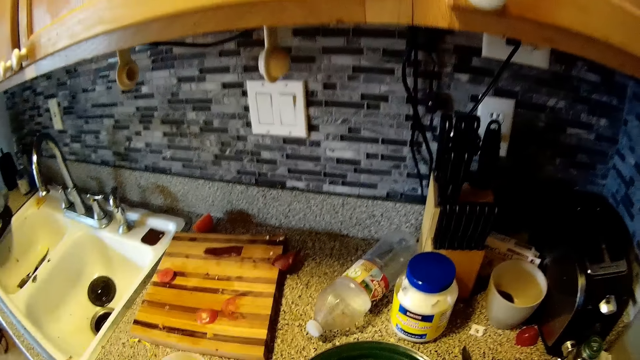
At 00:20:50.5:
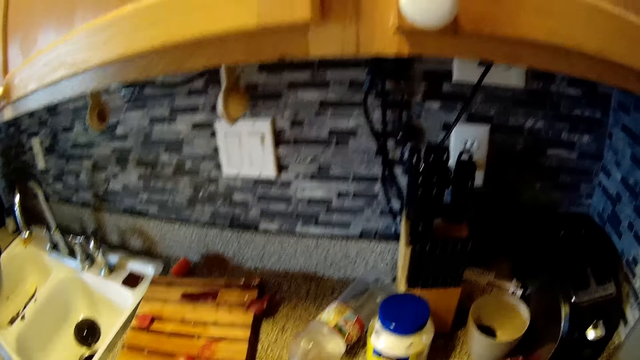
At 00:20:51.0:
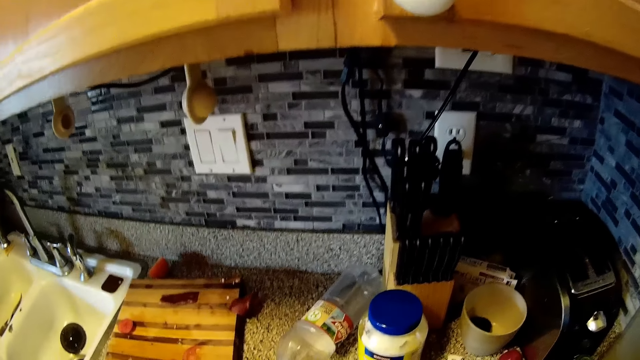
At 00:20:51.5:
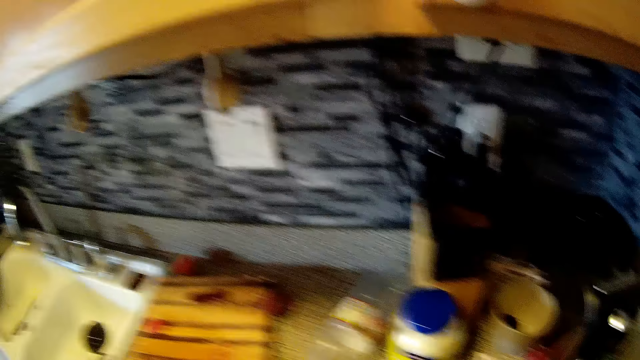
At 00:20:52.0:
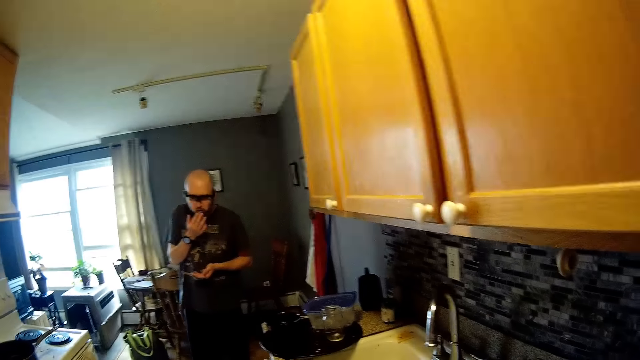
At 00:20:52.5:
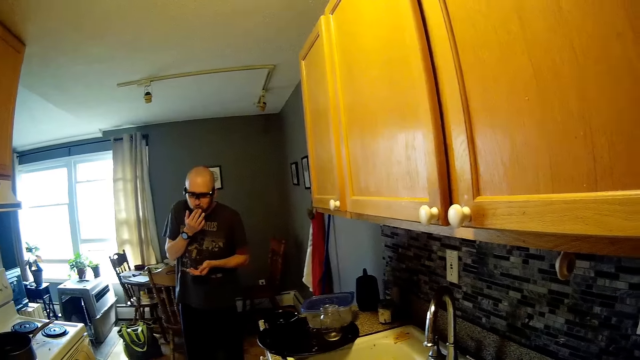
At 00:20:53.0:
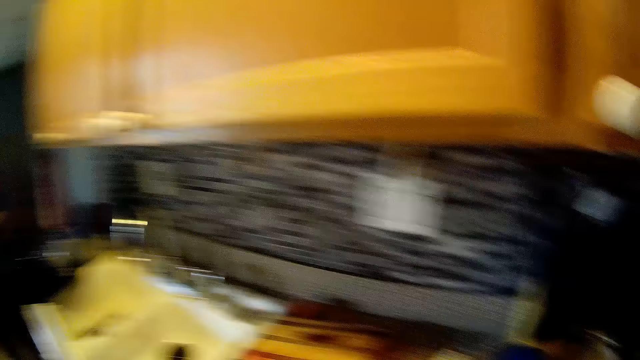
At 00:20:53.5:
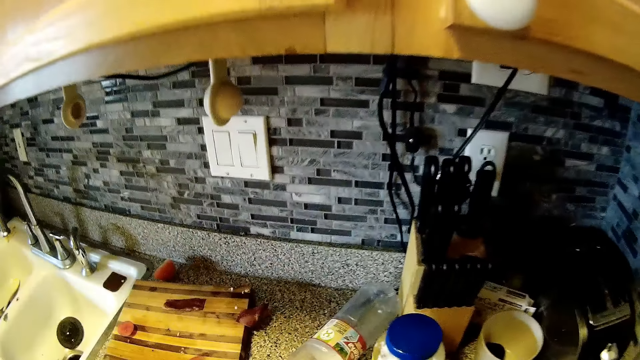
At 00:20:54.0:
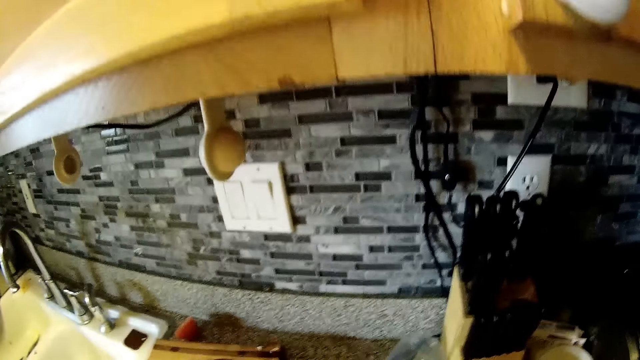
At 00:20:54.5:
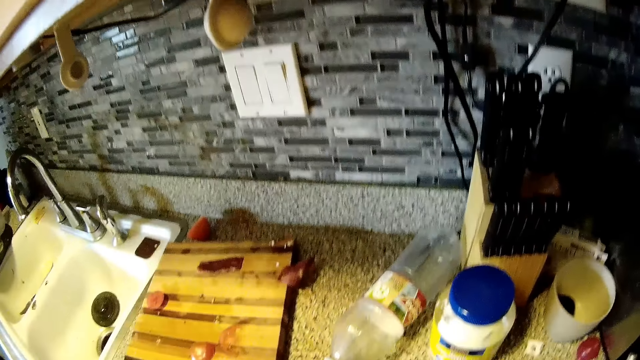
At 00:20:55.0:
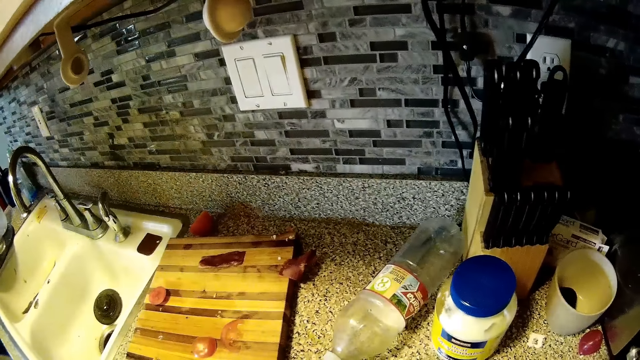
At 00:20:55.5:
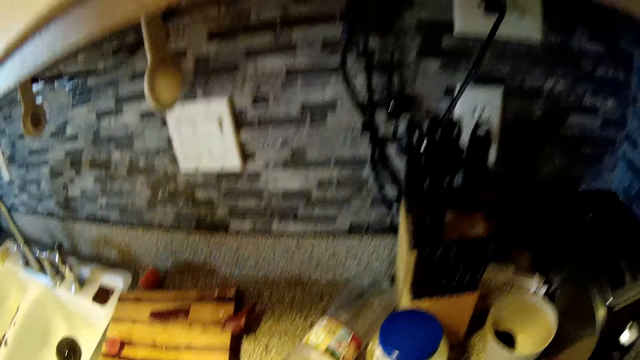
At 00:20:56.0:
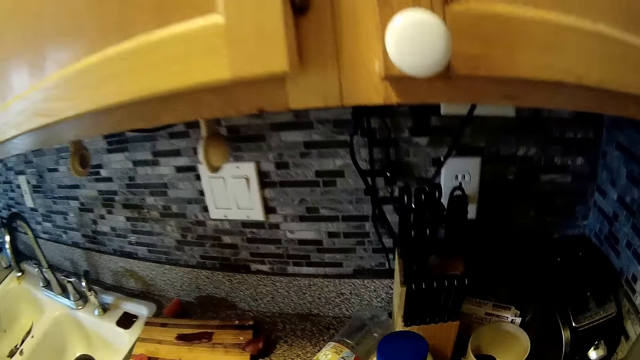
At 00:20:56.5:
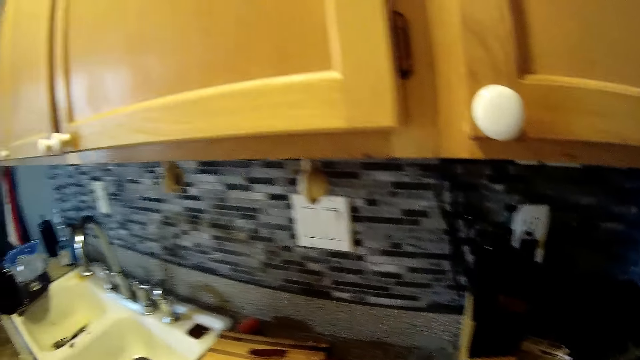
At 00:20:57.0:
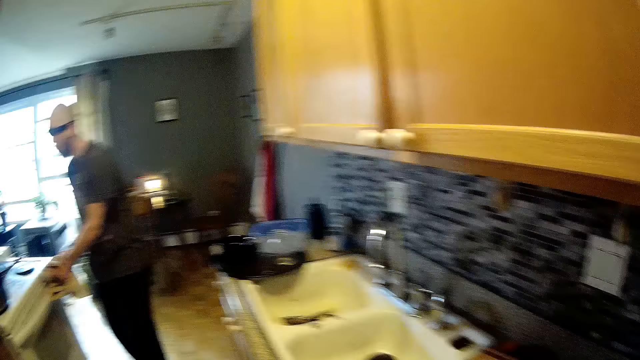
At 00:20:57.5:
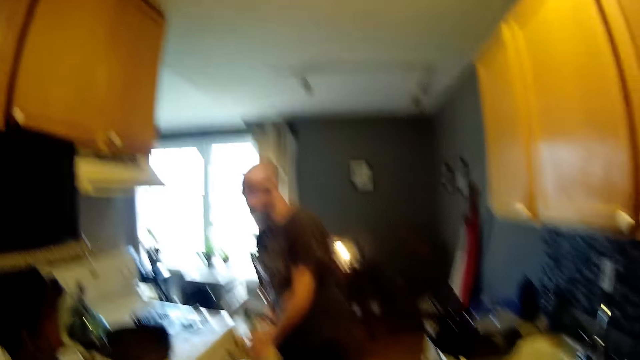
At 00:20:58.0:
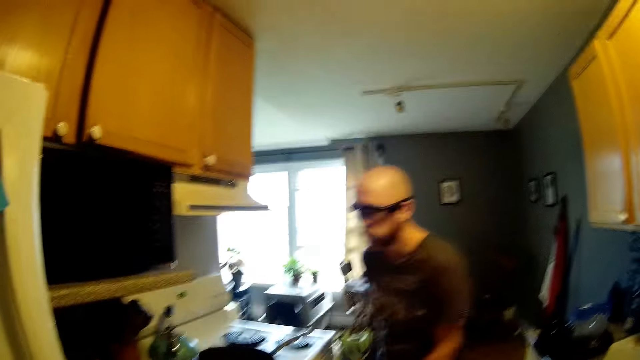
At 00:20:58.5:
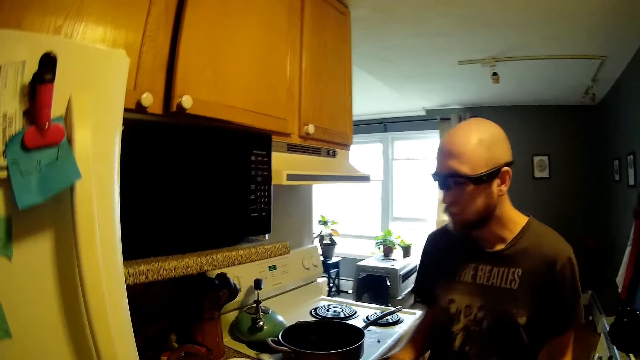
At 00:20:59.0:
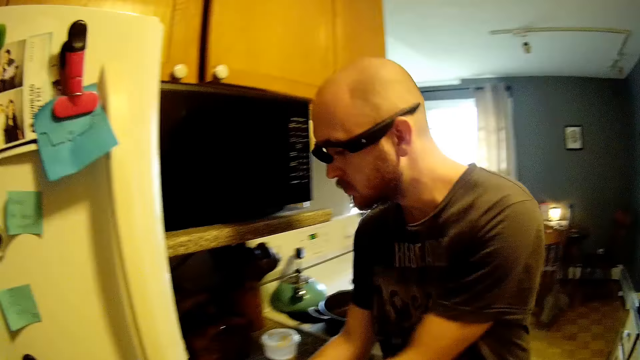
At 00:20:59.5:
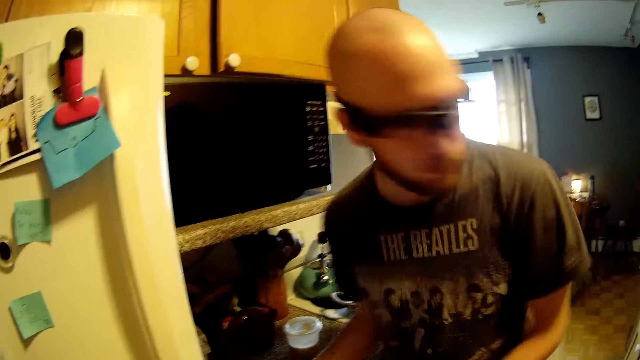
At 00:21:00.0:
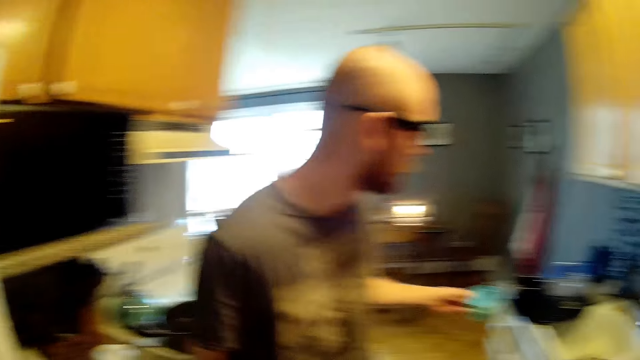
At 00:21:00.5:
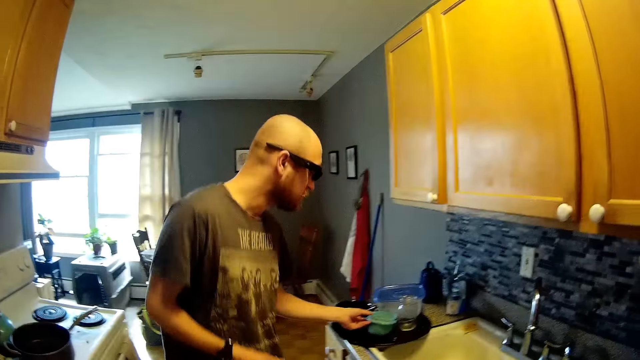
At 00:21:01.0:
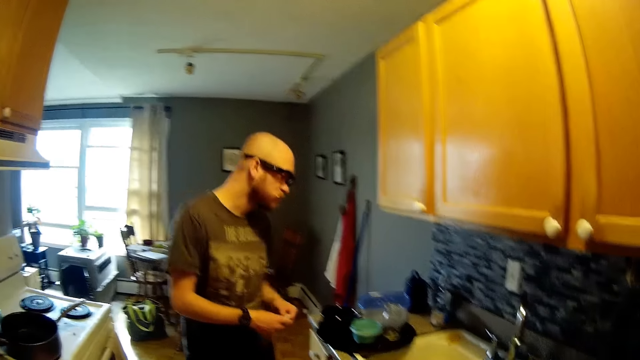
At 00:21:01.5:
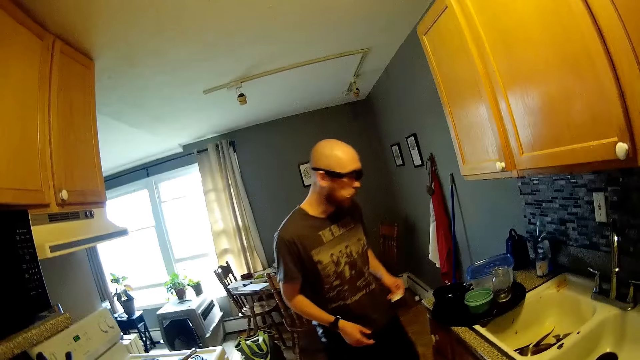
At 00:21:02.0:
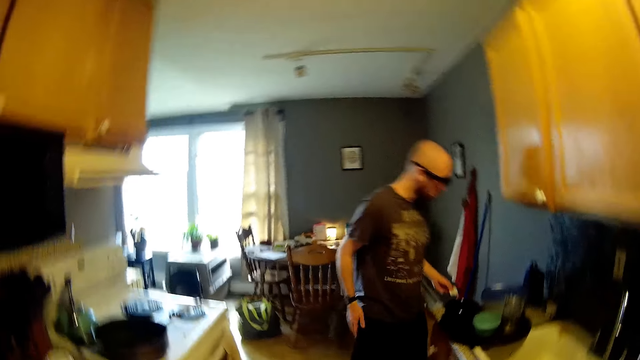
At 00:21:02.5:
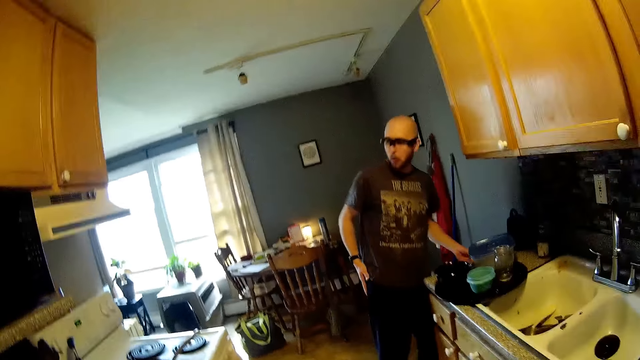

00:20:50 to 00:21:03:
The man wipes both hands with a towel from the electric cooker. He picks a green rubber from the kitchen countertop beside the electric cooker with his left hand. He puts the green rubber on the kitchen countertop with his left hand. He passes a paper from his right hand to his left hand.

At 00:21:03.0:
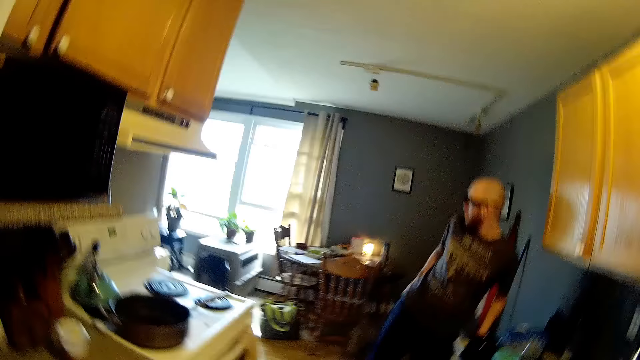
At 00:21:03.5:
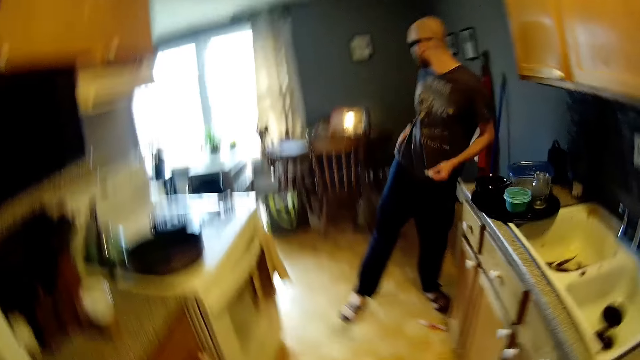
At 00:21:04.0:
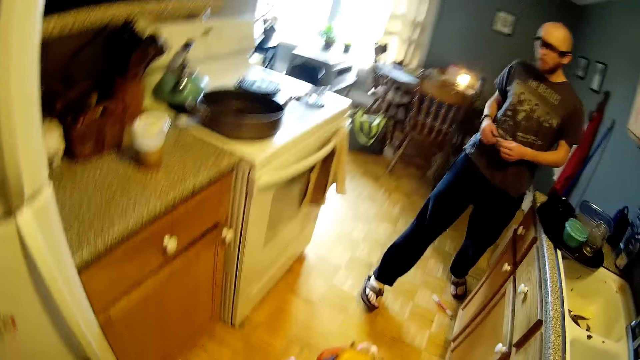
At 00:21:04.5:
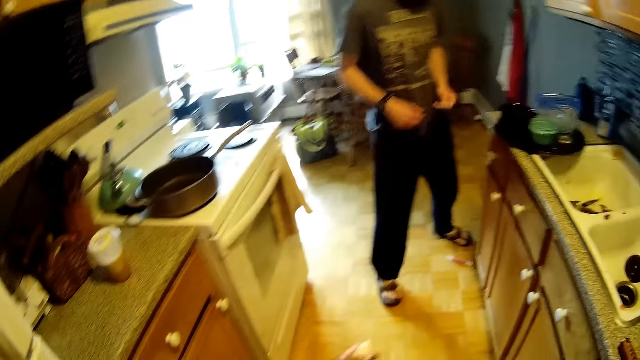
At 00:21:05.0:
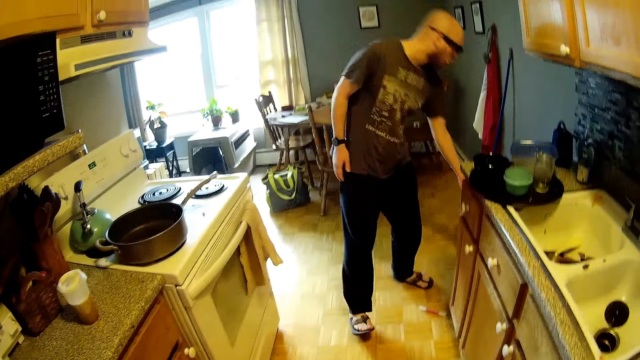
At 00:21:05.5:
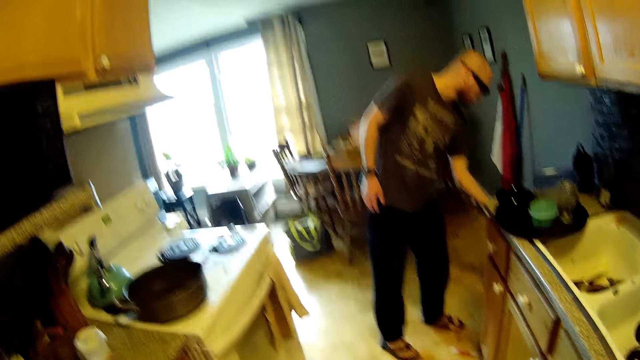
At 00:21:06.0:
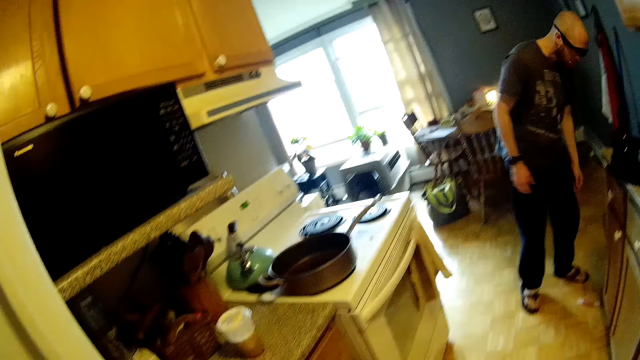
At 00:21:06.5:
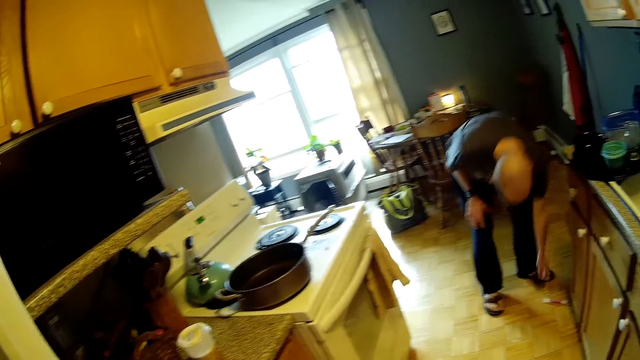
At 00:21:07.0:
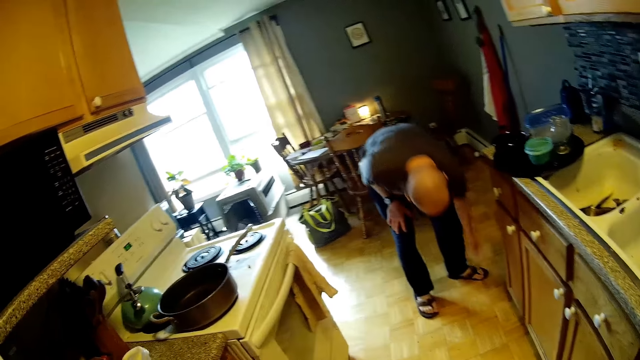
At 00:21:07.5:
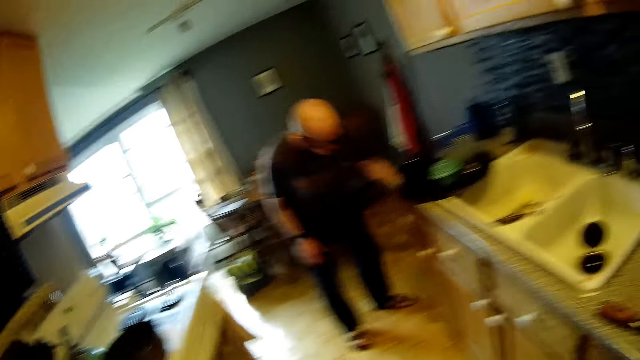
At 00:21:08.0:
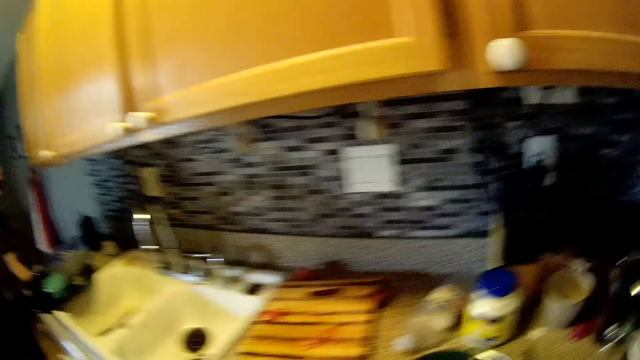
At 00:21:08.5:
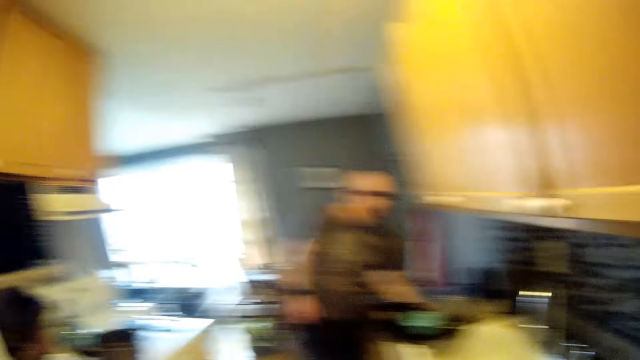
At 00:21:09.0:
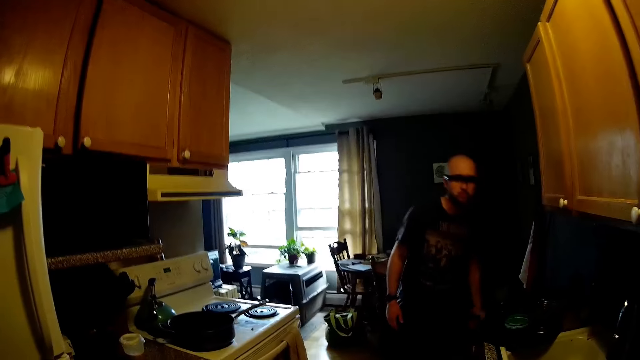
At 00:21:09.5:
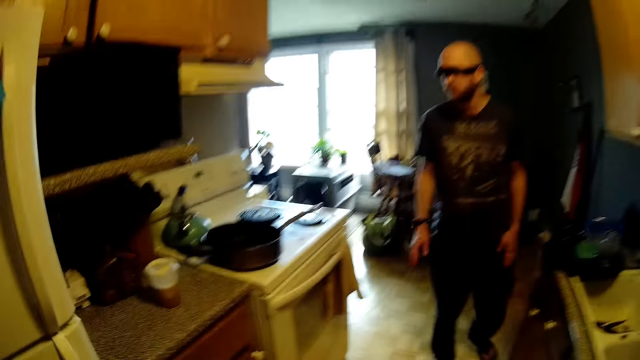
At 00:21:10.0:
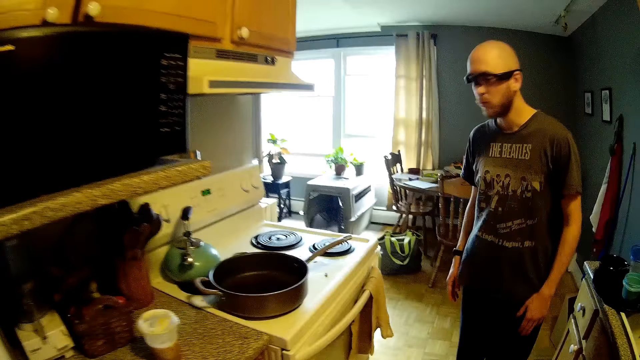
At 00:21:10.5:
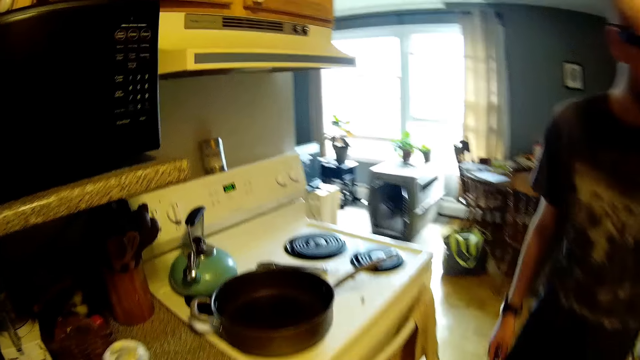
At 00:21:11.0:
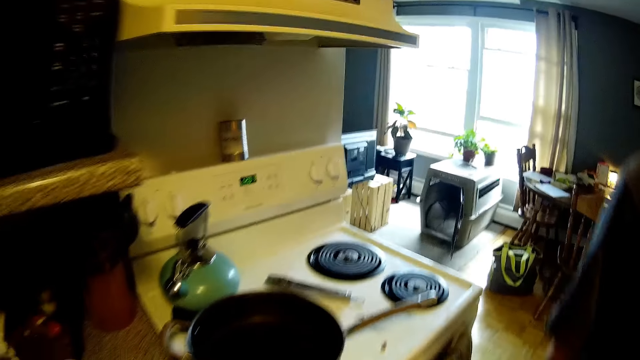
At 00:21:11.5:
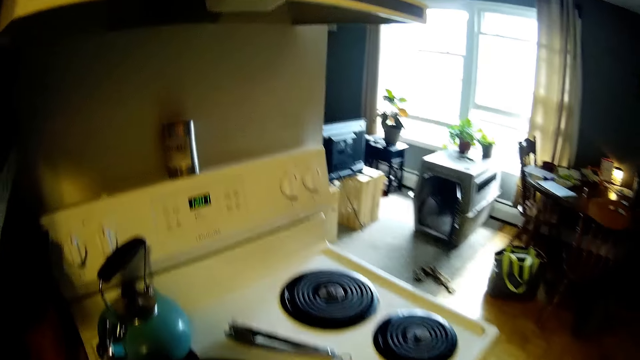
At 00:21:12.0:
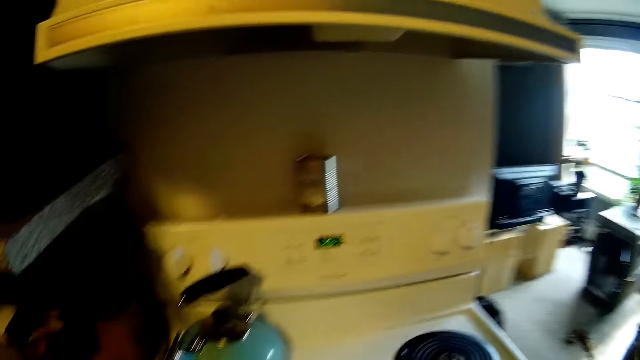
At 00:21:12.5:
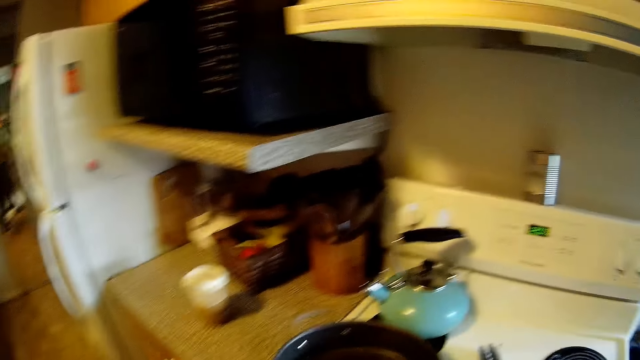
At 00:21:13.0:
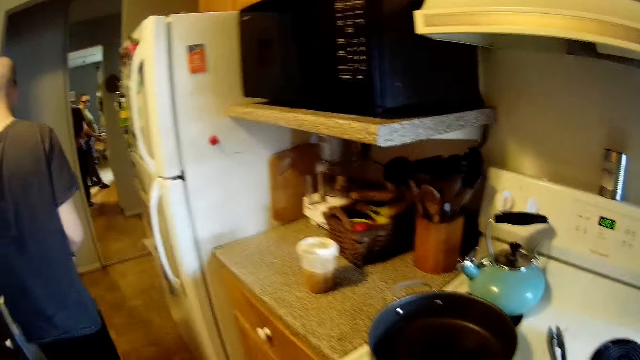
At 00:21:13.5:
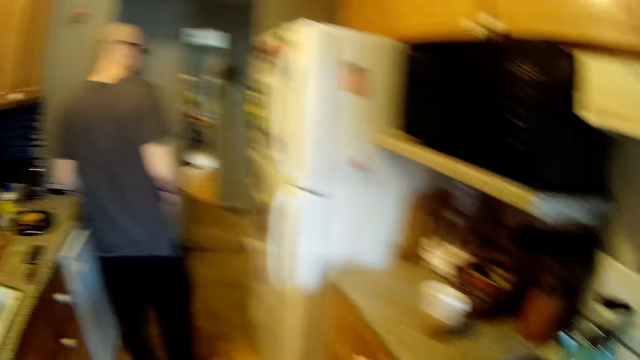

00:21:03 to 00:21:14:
The man puts his right hand in his pocket and walks around. He holds the piece of paper with both hands. He puts the piece of paper in his left hand in a bin. He picks dirt from the ground with his left hand. He puts the dirt in the bin with his left hand. He walks around. He taps his body with both hands.
